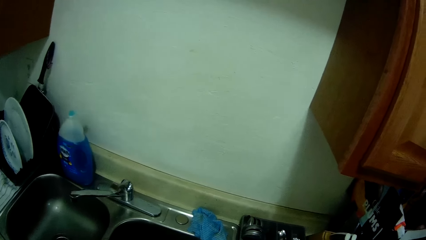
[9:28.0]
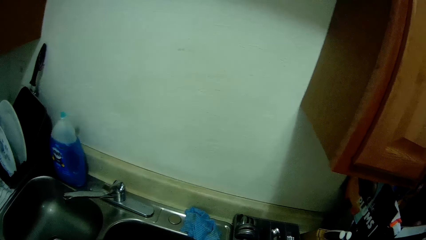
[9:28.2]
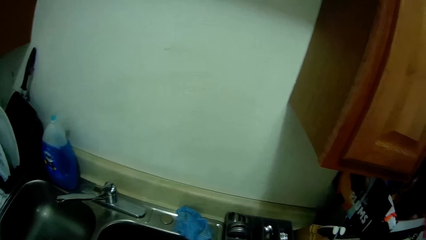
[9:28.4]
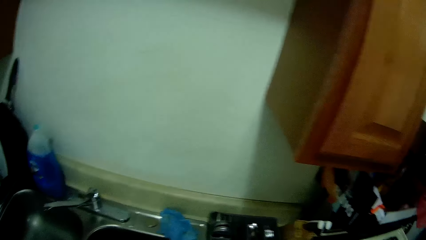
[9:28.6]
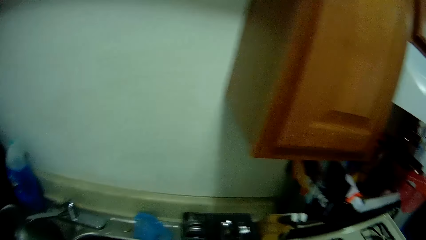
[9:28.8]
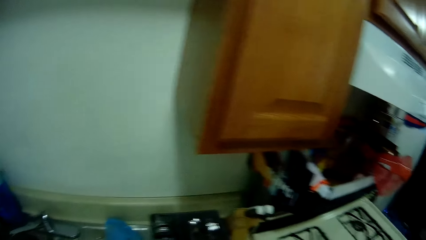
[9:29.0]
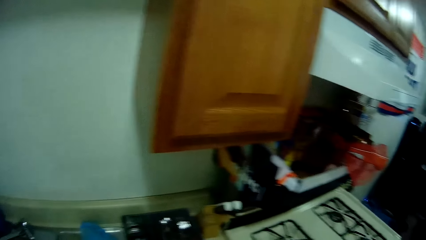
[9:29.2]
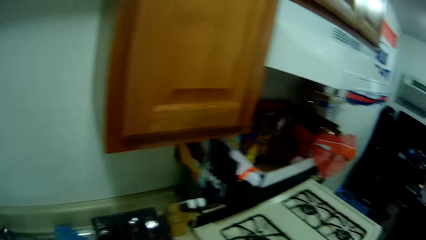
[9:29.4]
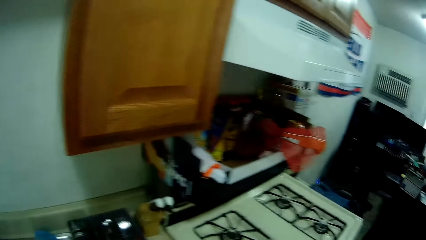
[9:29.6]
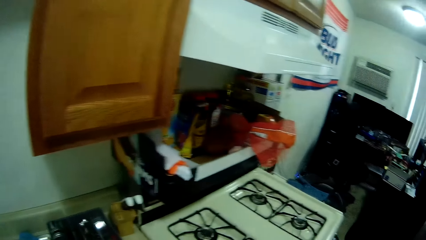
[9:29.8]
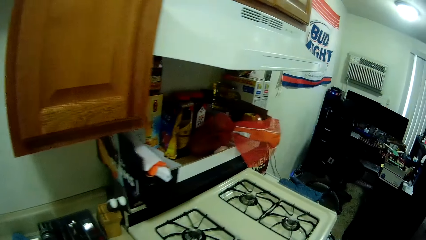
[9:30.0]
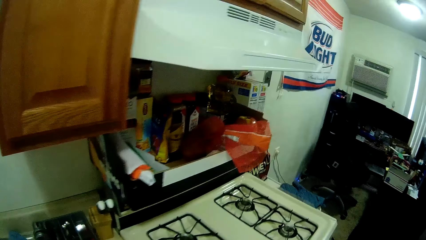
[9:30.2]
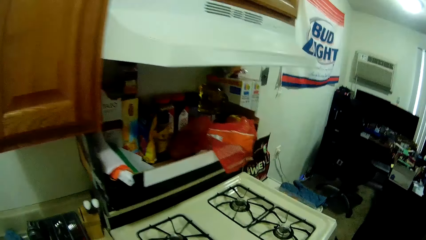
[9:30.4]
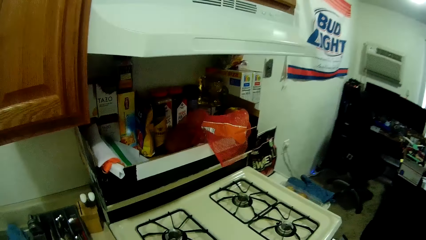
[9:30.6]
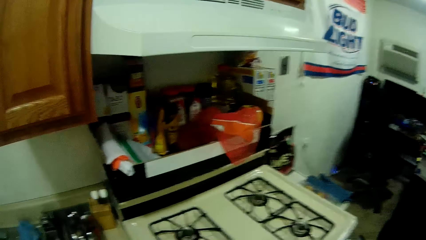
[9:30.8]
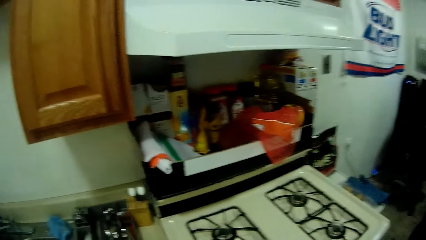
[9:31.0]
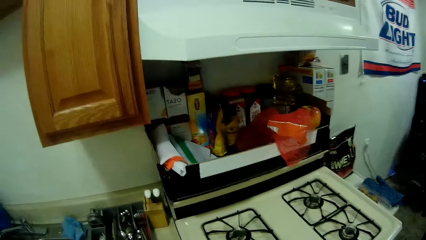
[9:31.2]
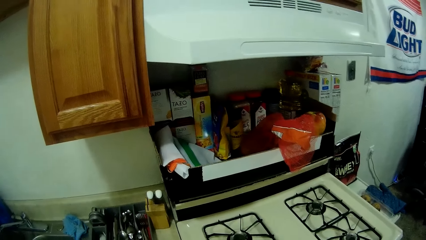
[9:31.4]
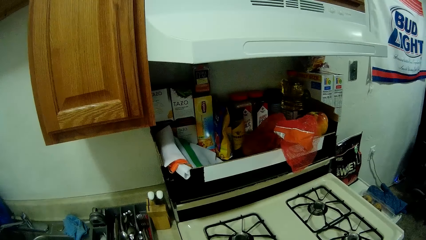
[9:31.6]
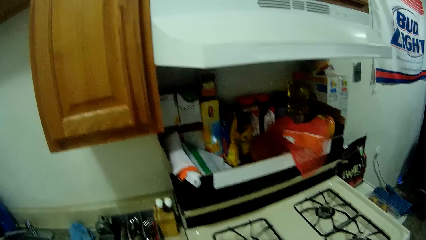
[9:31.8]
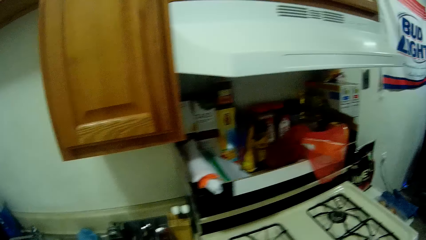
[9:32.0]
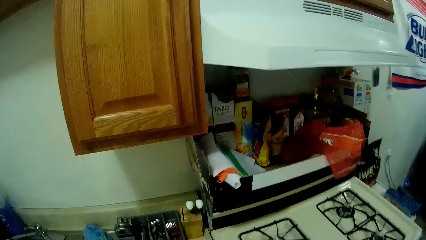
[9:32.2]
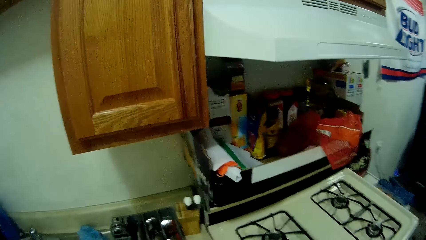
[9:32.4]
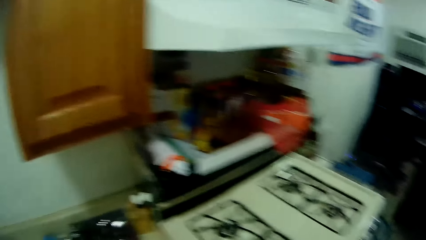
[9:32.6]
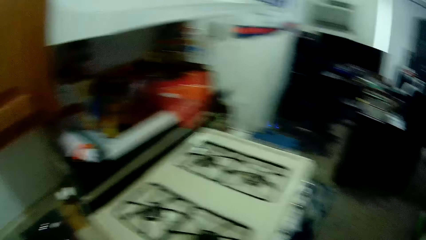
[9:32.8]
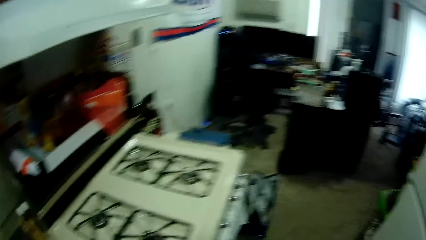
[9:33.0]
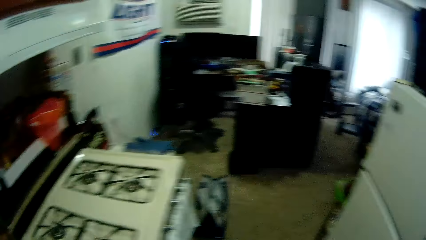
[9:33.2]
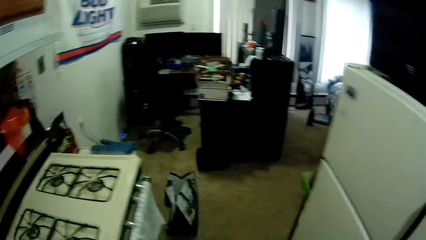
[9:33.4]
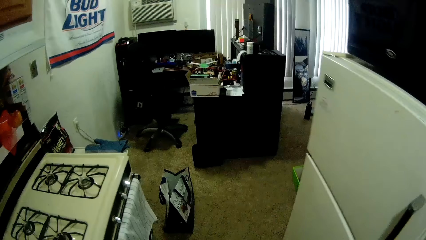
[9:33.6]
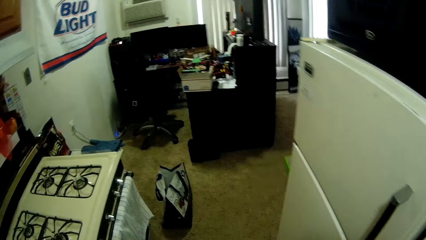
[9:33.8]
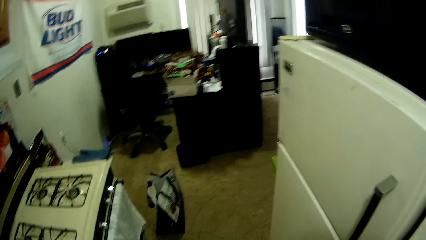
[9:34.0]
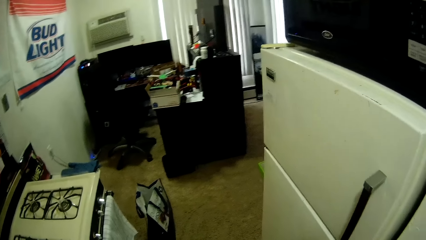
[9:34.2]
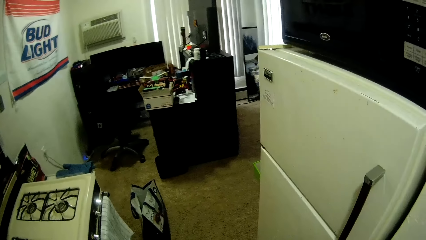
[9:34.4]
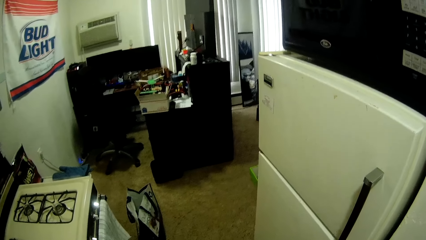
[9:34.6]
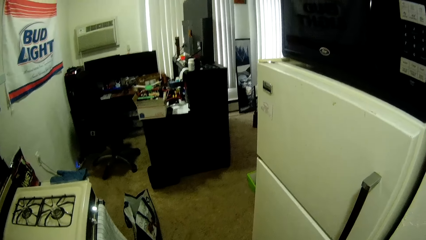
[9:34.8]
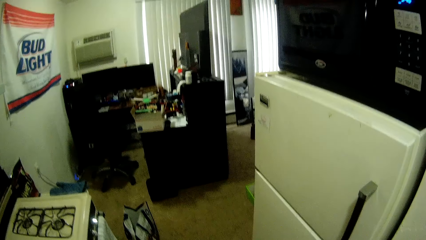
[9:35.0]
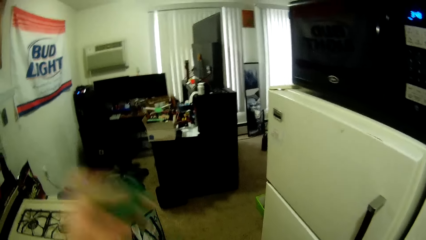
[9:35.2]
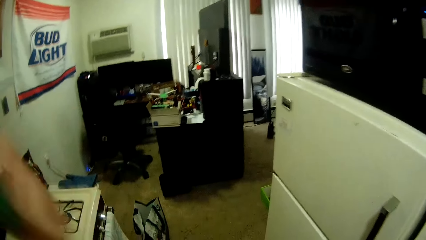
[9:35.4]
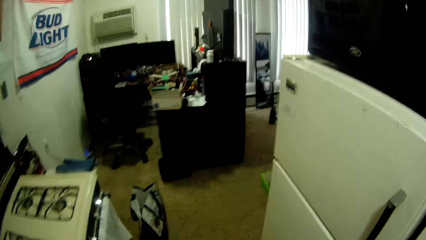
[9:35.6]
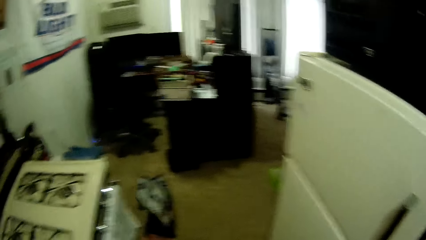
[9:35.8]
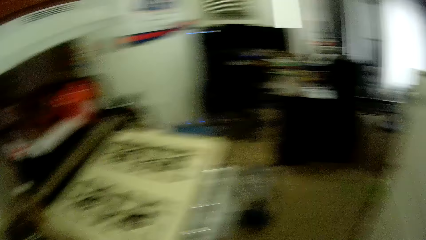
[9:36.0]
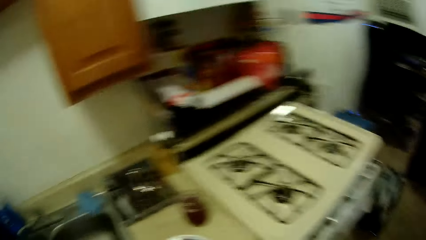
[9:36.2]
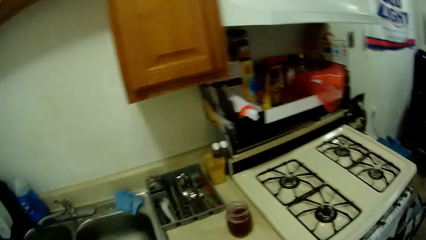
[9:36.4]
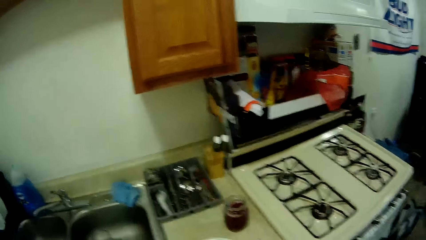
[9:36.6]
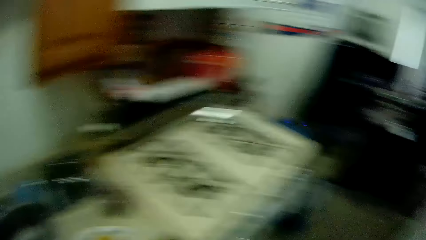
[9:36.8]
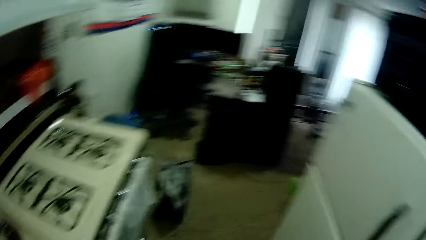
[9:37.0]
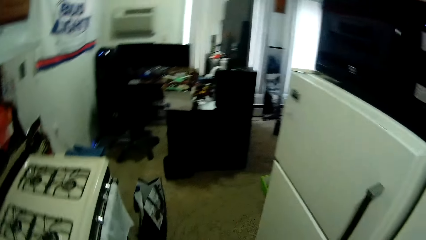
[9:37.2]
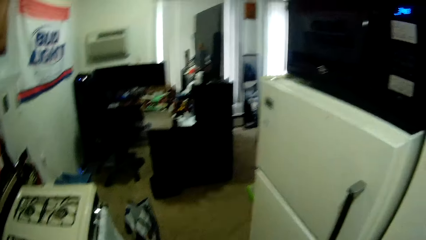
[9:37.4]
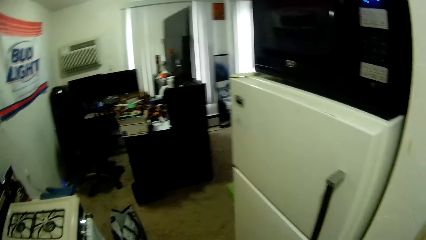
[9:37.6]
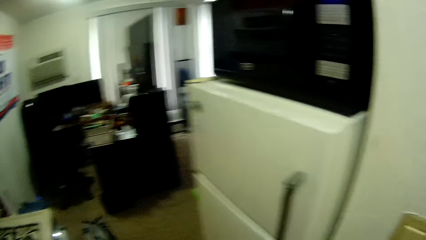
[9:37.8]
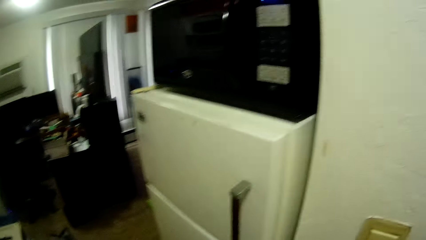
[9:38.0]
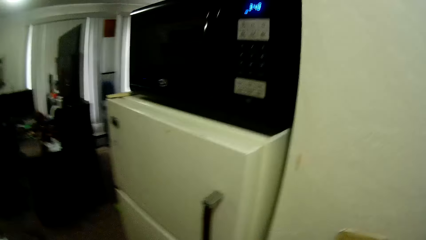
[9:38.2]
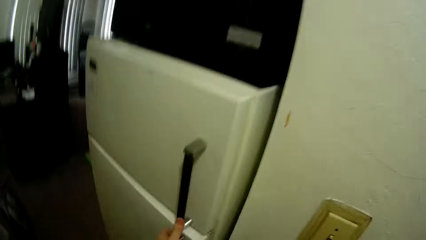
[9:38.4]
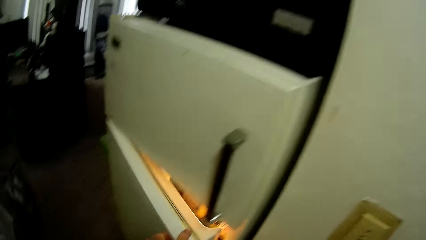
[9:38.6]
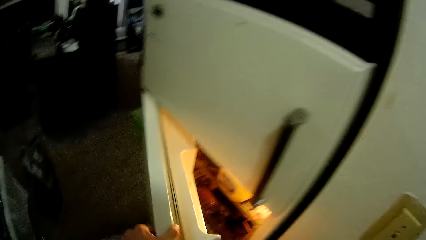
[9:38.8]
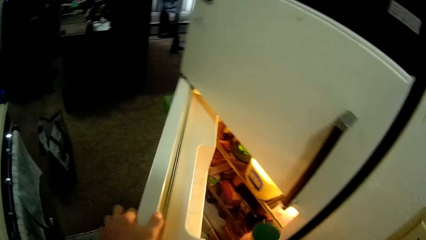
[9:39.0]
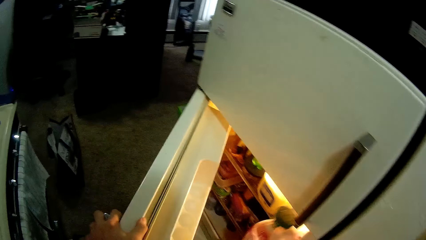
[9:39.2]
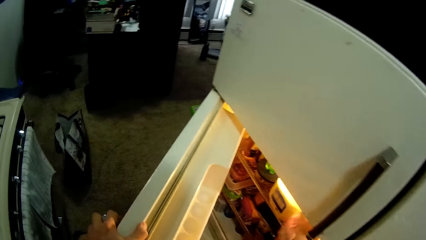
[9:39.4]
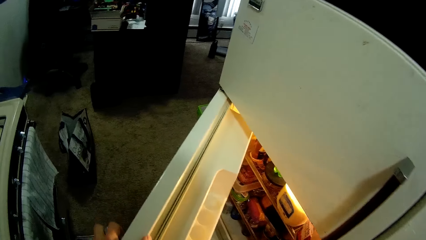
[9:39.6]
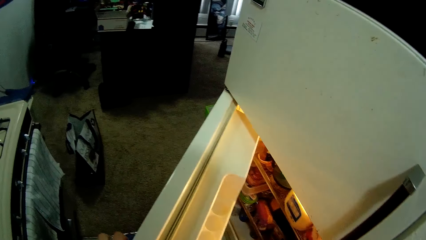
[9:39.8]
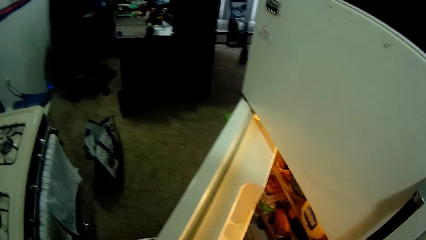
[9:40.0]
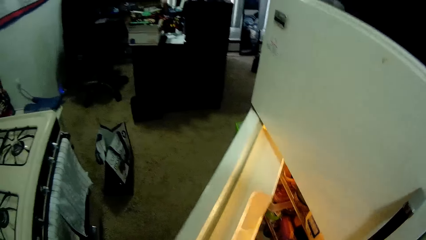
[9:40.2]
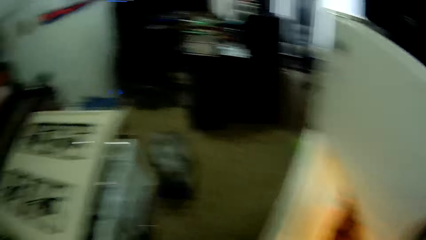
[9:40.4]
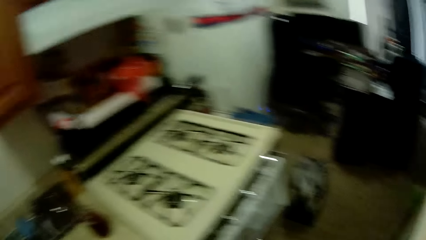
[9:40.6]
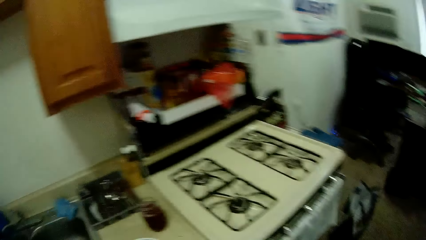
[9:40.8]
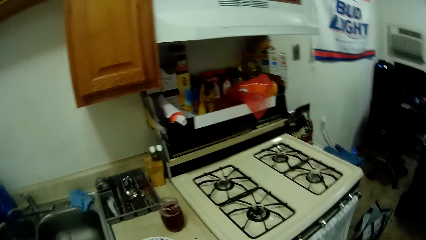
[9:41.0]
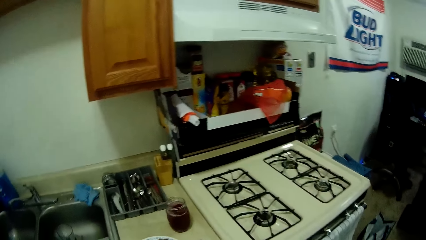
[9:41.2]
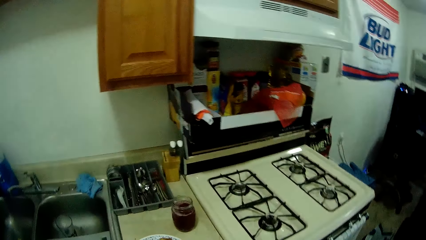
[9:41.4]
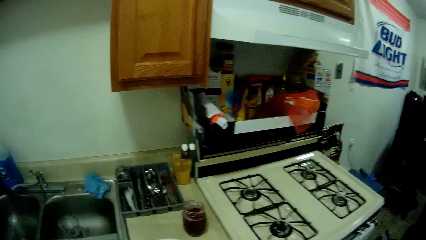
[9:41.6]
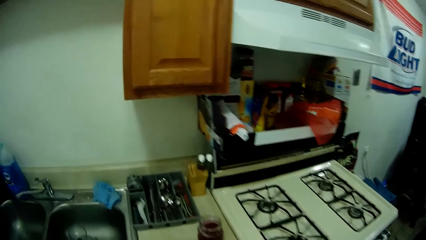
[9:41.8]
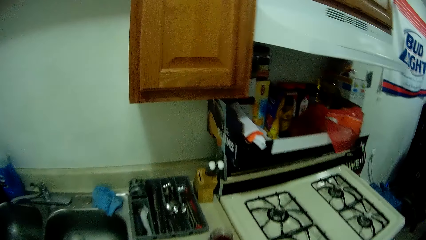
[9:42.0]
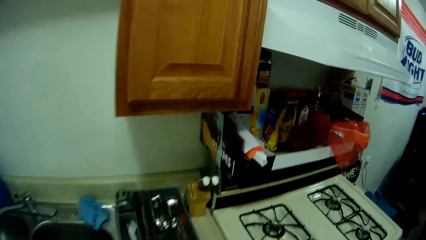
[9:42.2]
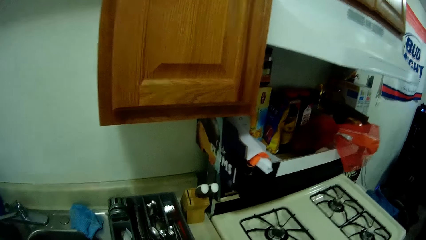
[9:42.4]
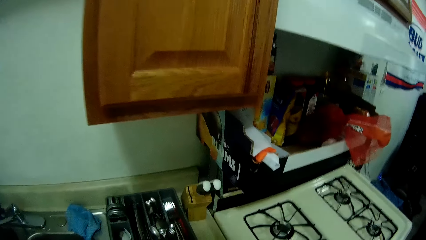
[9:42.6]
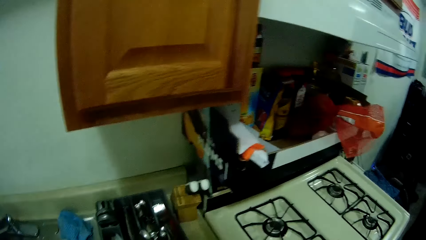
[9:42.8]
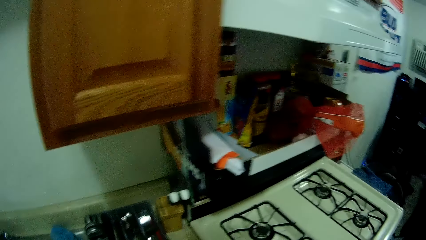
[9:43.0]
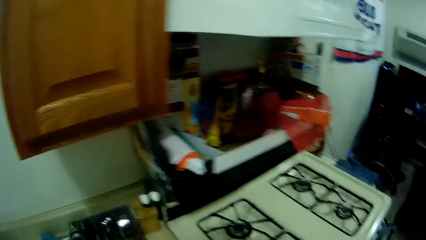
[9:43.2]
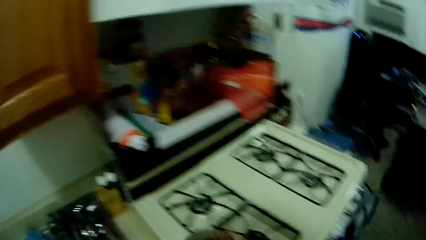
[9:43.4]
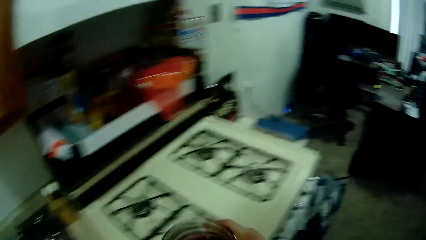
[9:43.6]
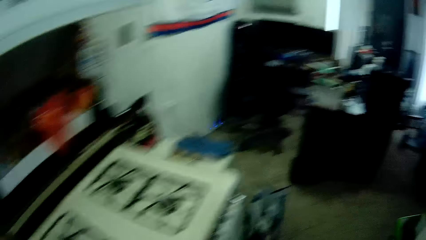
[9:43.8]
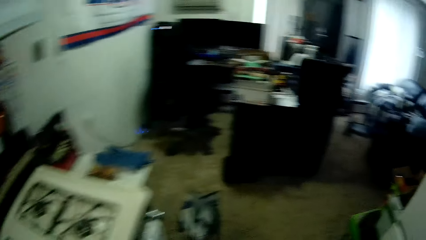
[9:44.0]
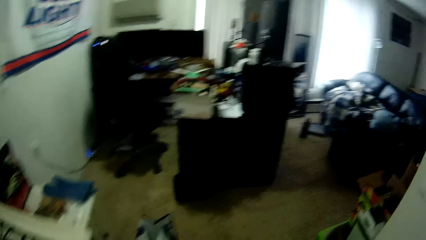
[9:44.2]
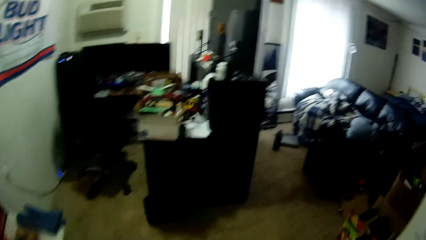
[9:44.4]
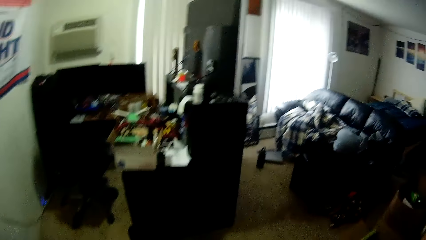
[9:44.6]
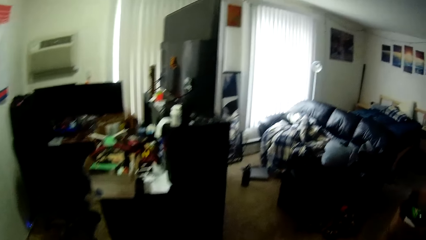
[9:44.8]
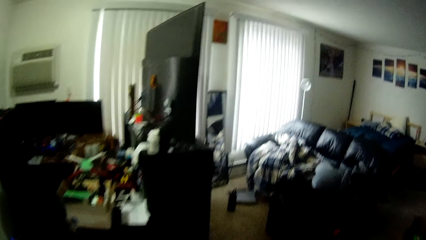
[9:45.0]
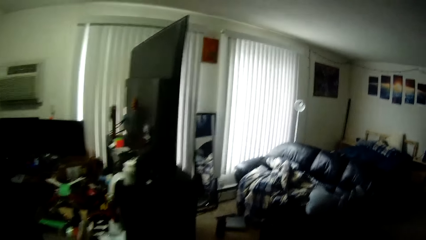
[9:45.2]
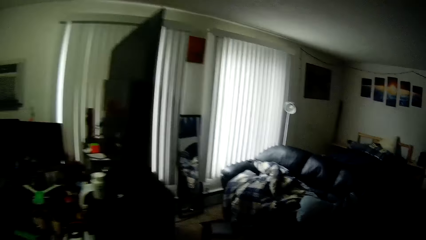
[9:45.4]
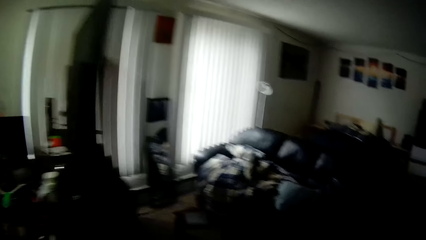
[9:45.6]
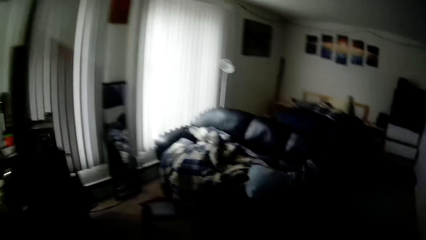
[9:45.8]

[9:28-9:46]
The camera wearer turns the body right and stares at the shelf. He turns the body right and stares at the fridge. He flaps his left hand. He turns the body left and turns the body right. He opens the refrigerator with his left hand. He puts the juice bottle in his right hand in the refrigerator. He swings his hand. He closes the refrigerator with his left hand and turns the body left. He walks in the kitchen. He carries a glass of juice. He turns the body right. He walks to the living room with the cup of juice in his right hand.
